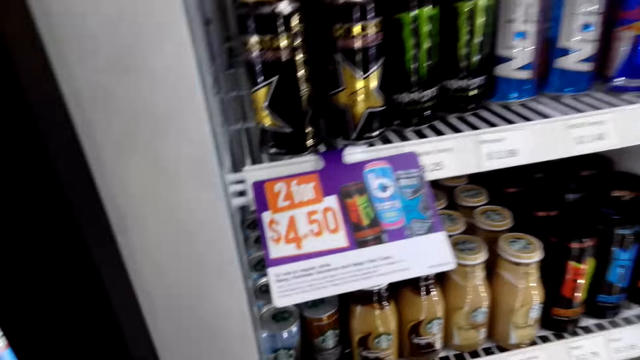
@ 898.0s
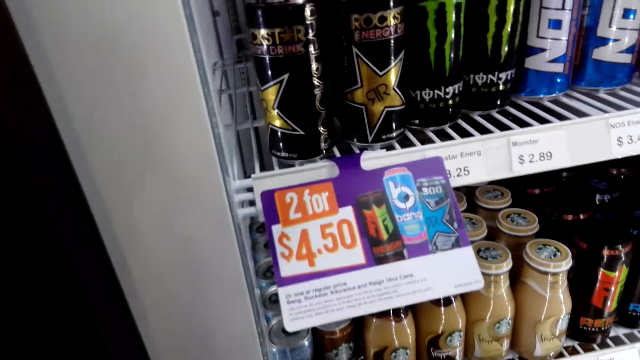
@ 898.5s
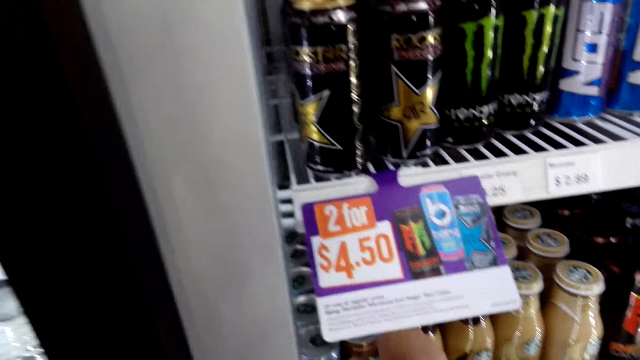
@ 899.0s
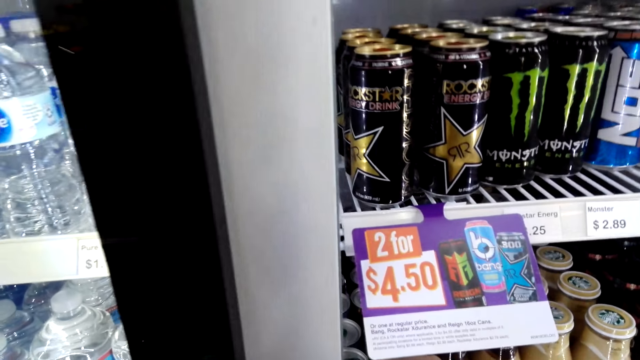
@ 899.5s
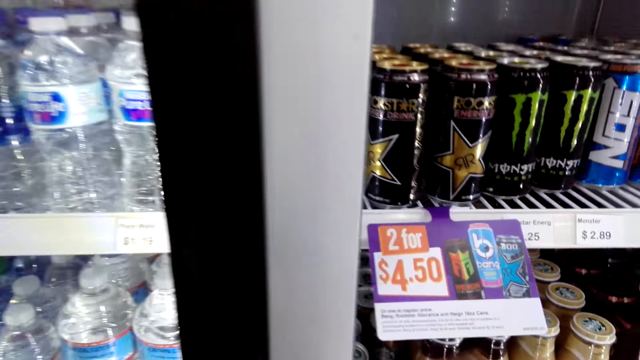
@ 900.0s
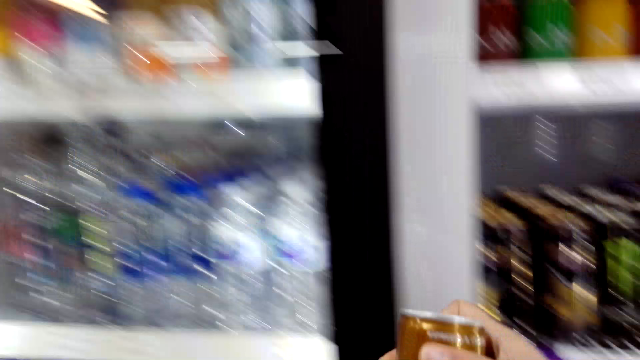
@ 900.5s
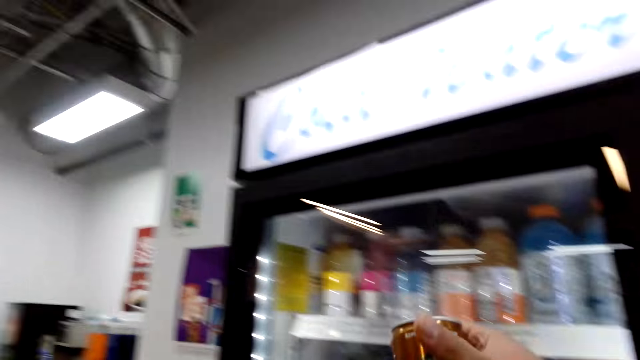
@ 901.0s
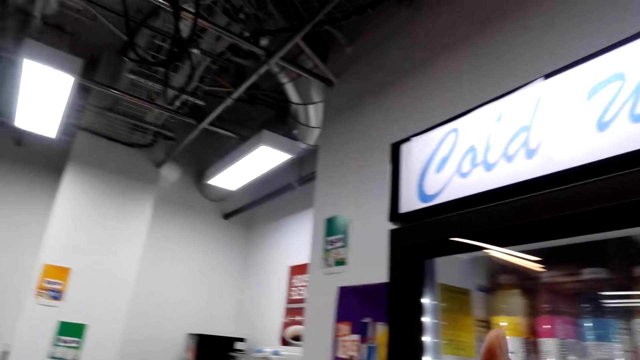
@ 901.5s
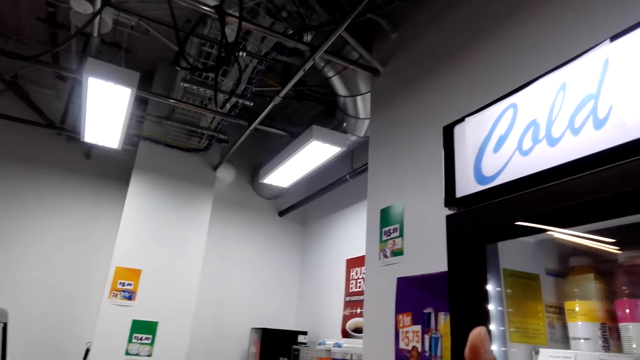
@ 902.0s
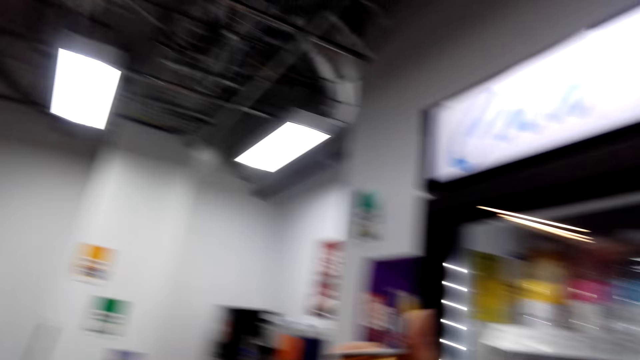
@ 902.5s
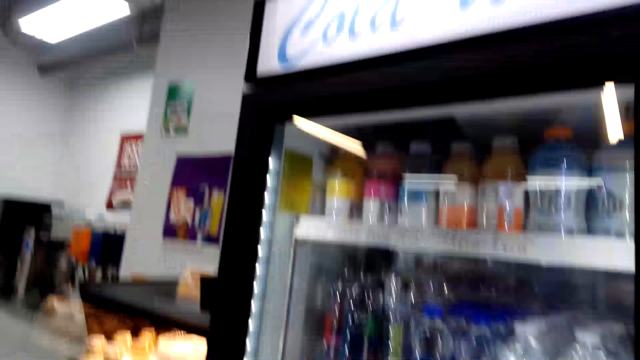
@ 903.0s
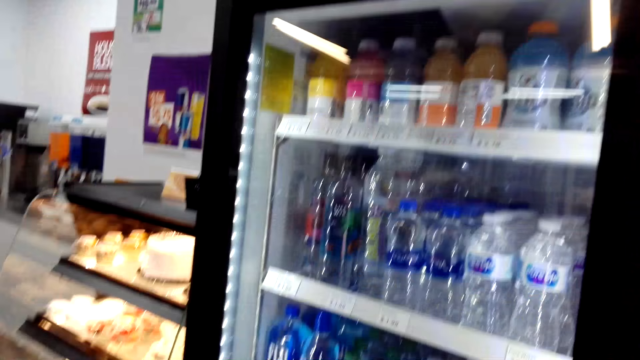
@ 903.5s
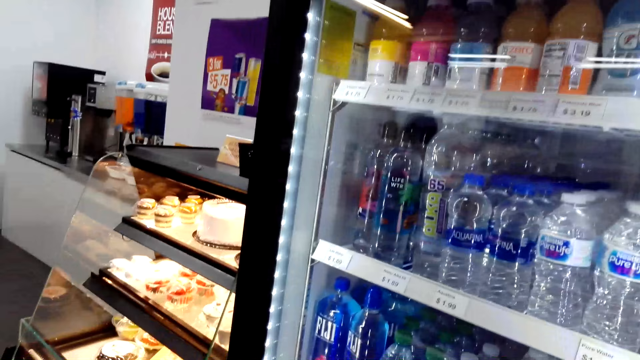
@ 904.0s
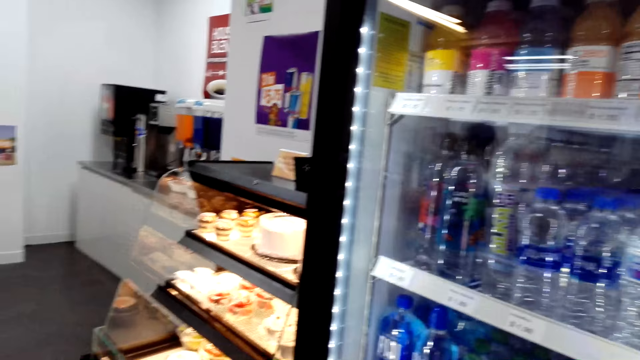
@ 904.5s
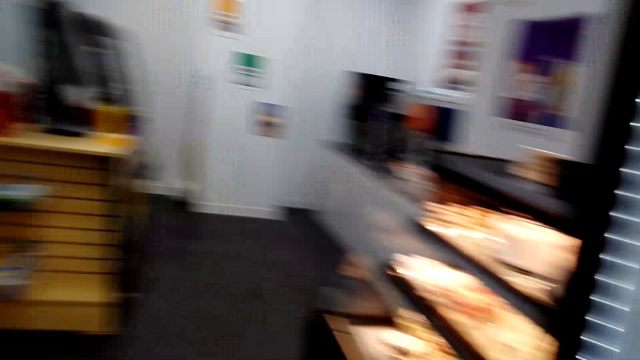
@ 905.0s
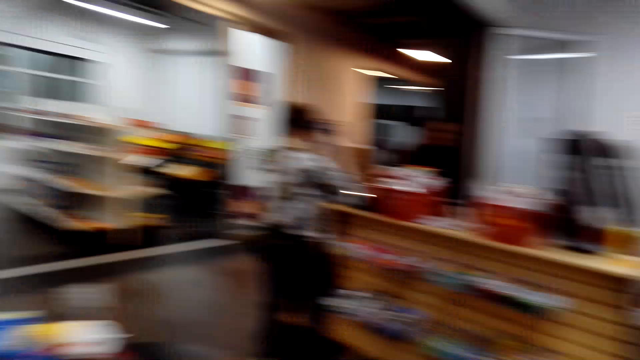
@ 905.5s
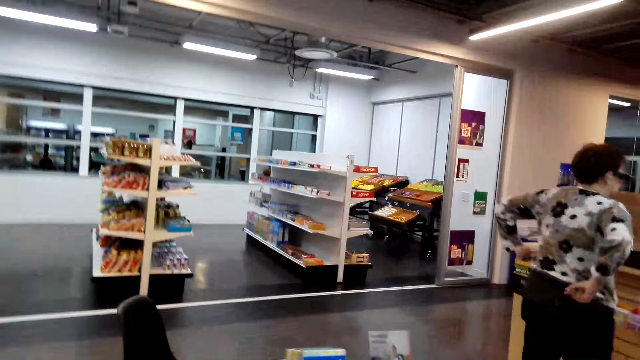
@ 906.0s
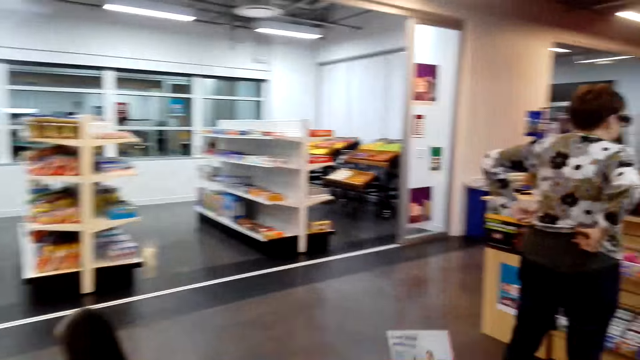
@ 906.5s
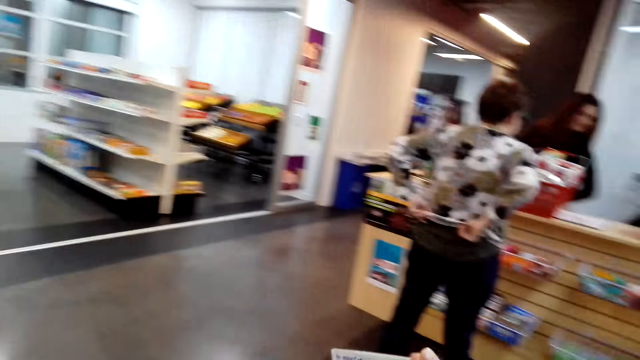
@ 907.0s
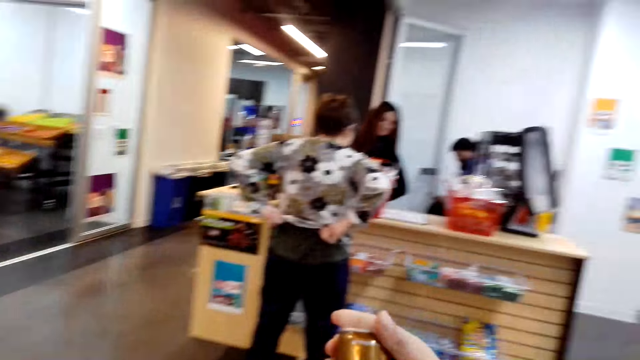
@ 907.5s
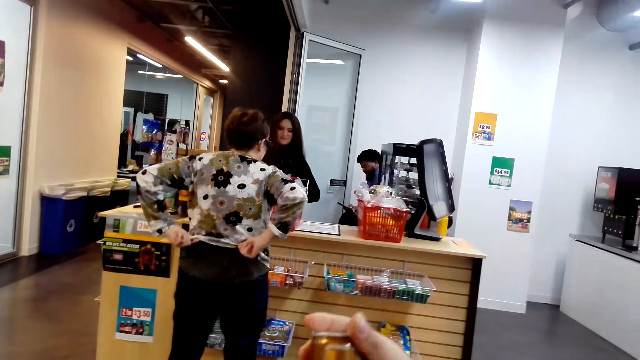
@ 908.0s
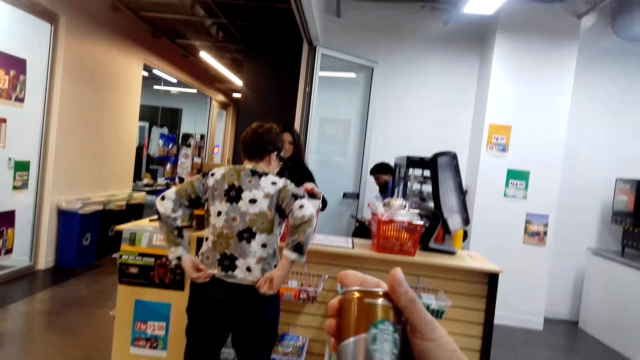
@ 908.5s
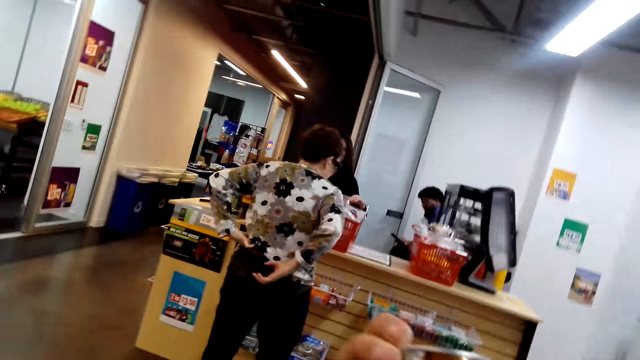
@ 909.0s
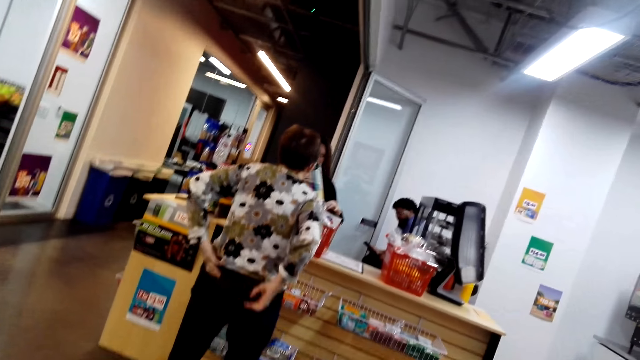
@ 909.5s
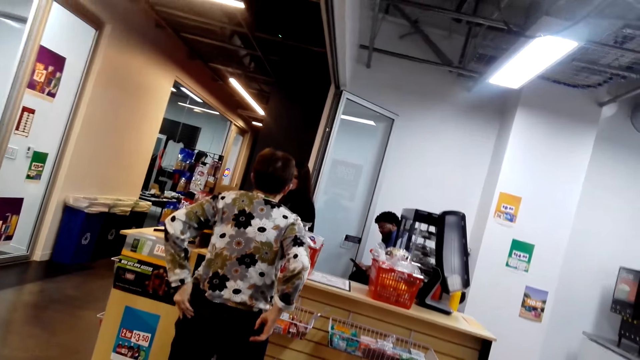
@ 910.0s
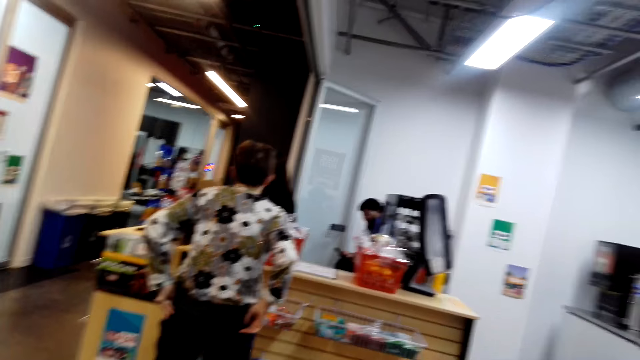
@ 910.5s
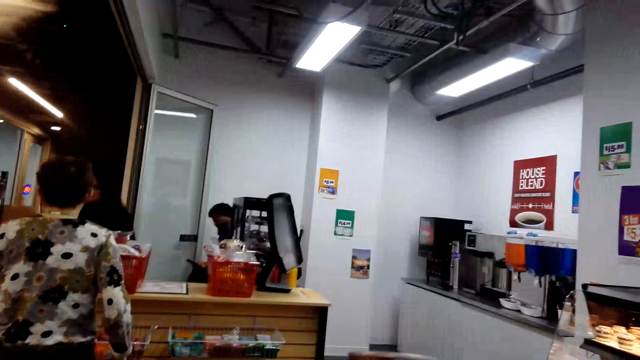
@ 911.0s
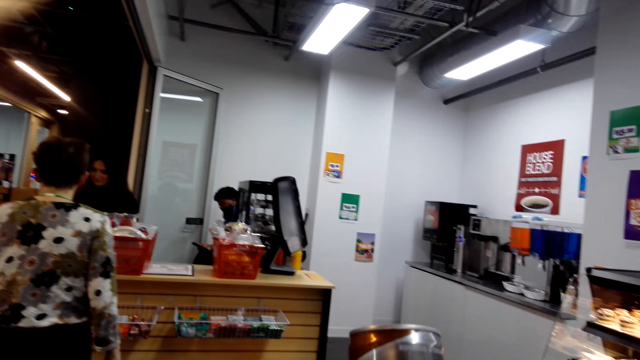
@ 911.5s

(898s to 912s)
The camera wearer picks a Doubleshot energy drink. They hold a can of something in the store. They walk around in the store. A lady stands in the store. The camera wearer holds the can of something in the store. The lady adjusts her clothes with both hands. Another lady stands at the counter in the store.

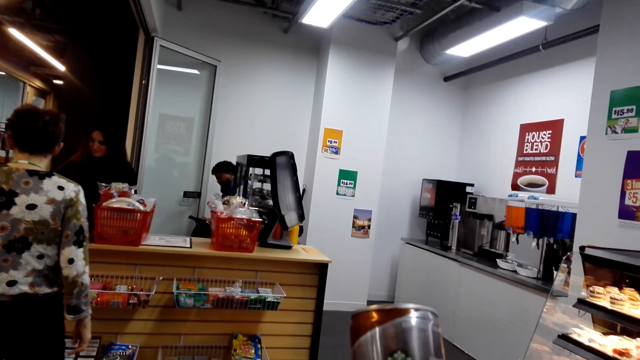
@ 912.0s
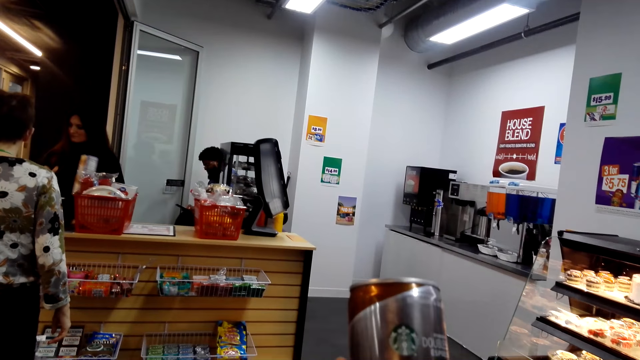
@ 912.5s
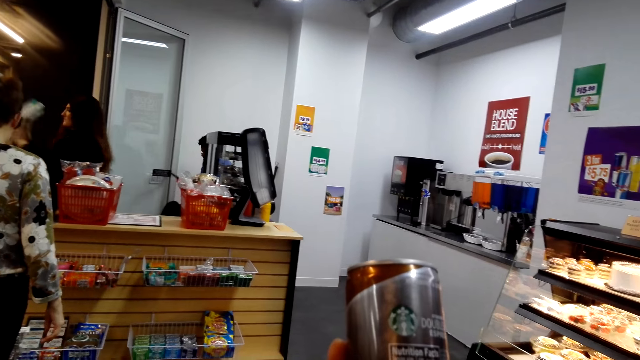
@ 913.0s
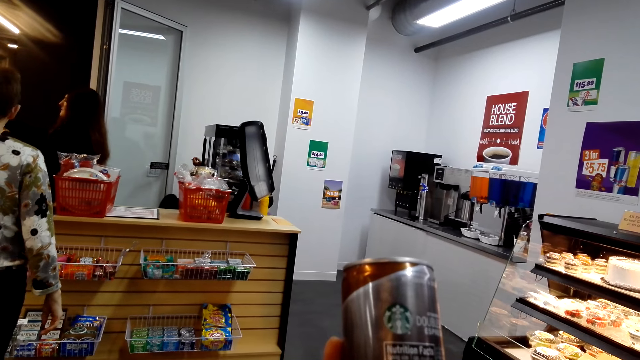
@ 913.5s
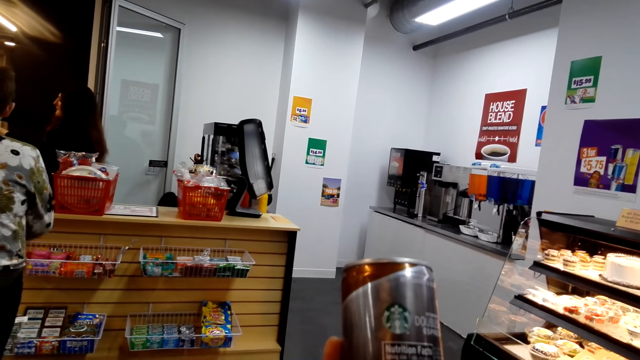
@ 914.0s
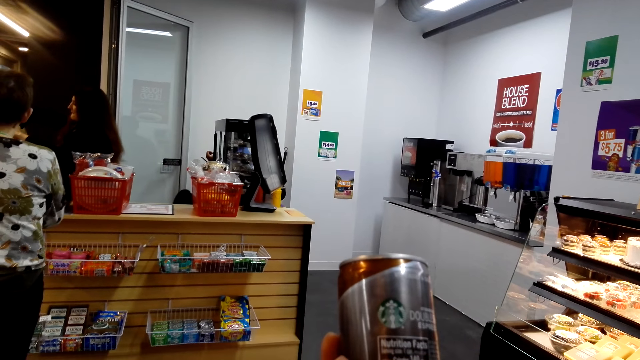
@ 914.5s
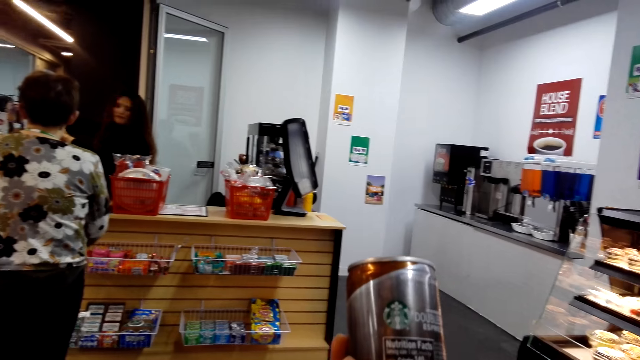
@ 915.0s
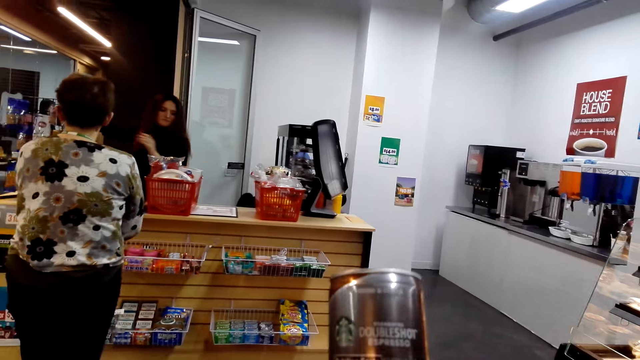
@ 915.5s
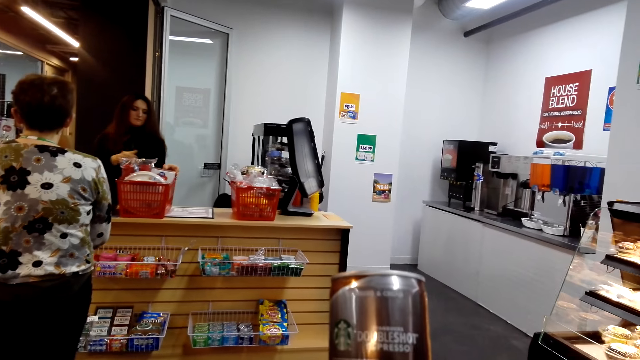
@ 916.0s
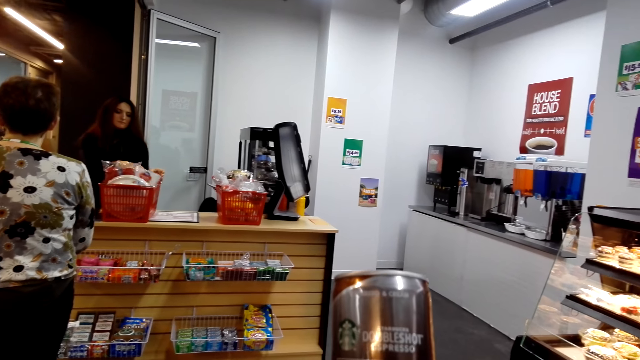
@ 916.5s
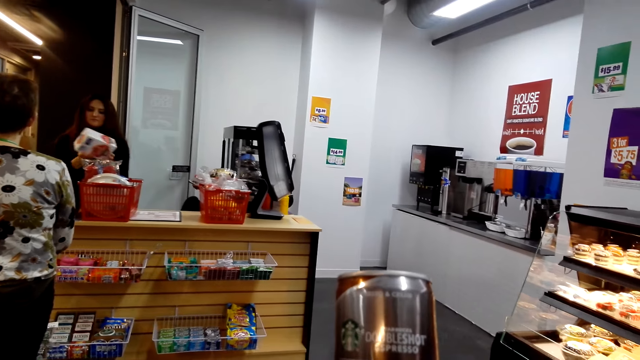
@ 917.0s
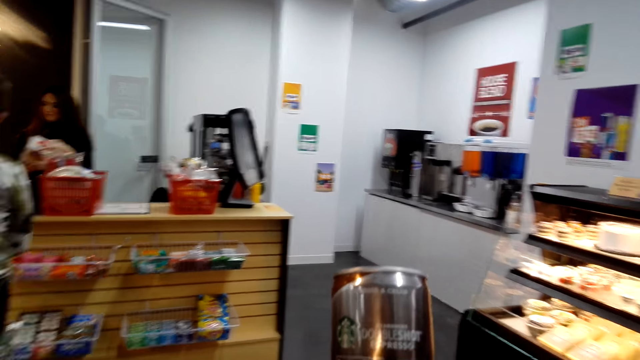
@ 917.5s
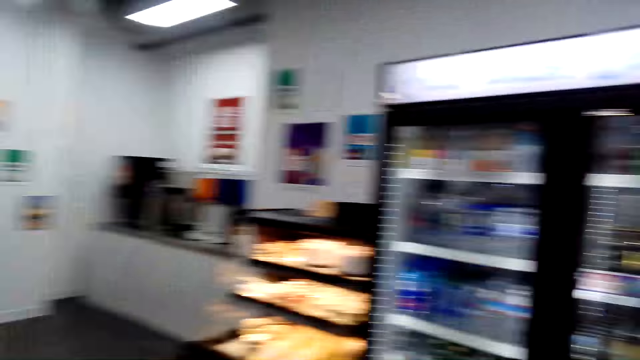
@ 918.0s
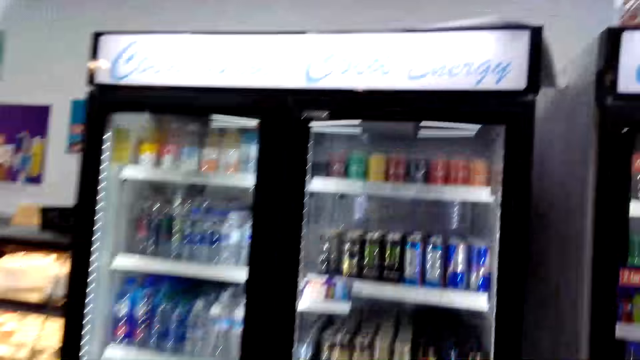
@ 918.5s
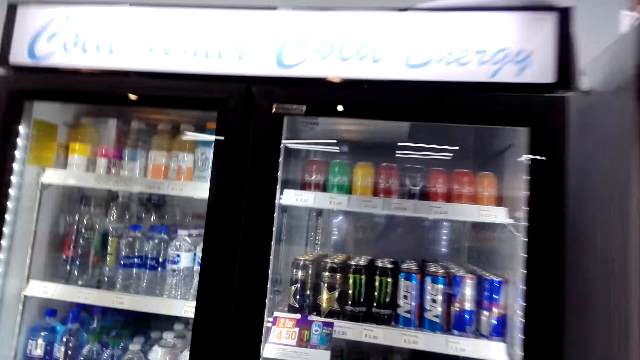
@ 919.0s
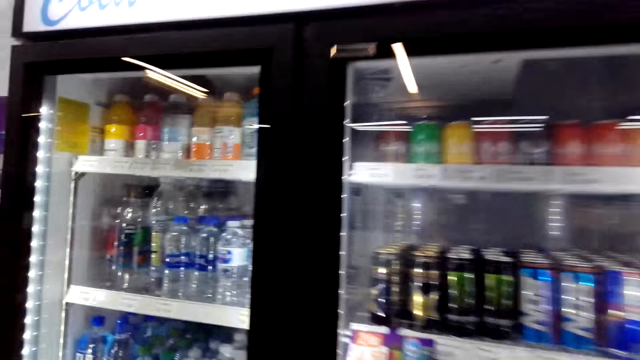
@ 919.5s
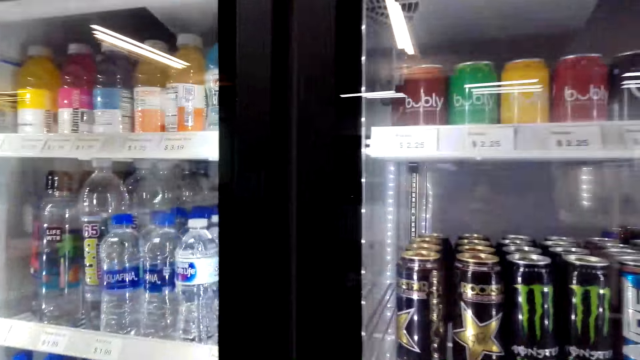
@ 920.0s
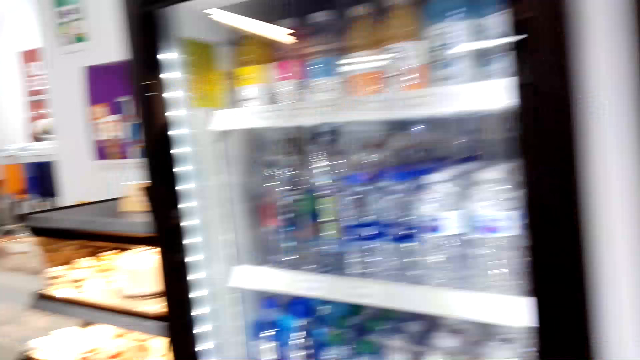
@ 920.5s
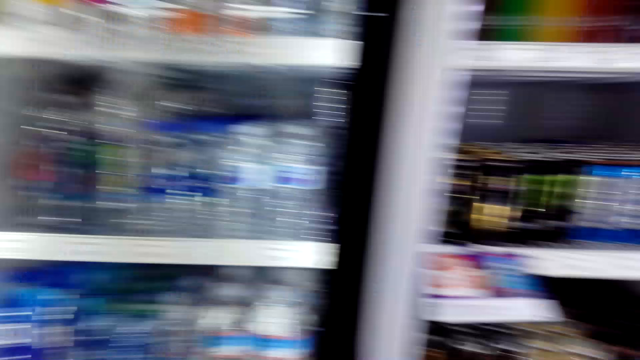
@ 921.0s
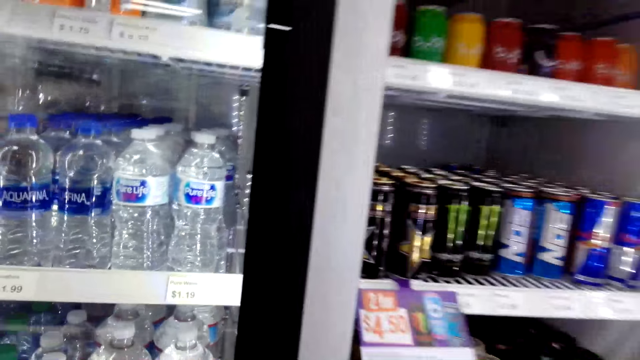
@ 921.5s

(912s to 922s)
The camera wearer holds a can of something in the store. A lady keys in products at the cash register machine at the counter. The camera wearer walks around in the store. They open a glass fridge in the store.
